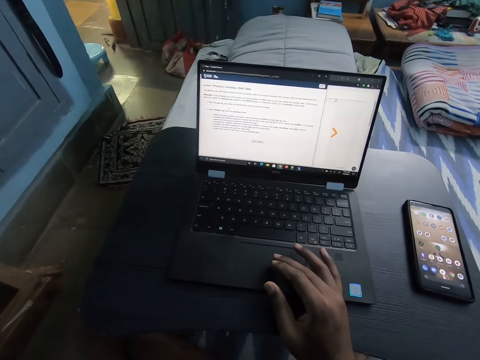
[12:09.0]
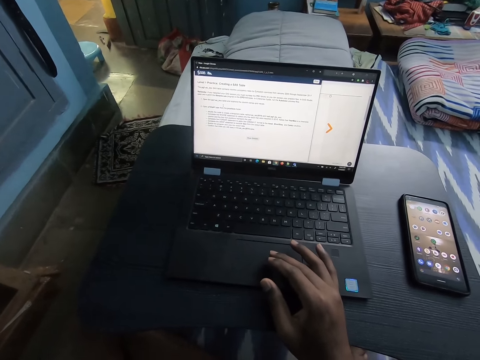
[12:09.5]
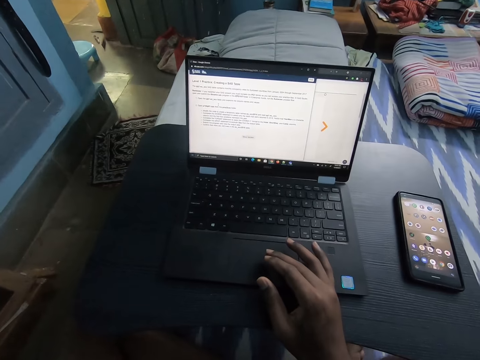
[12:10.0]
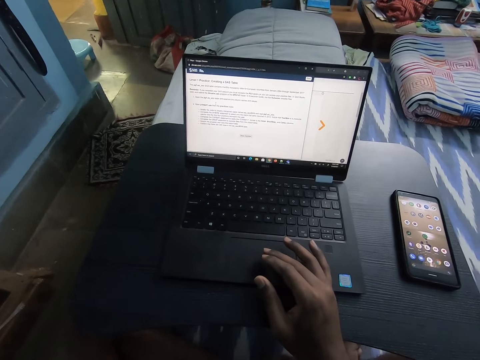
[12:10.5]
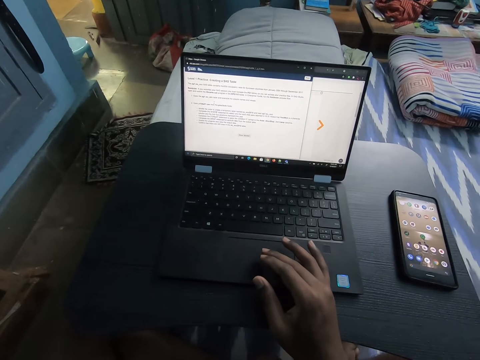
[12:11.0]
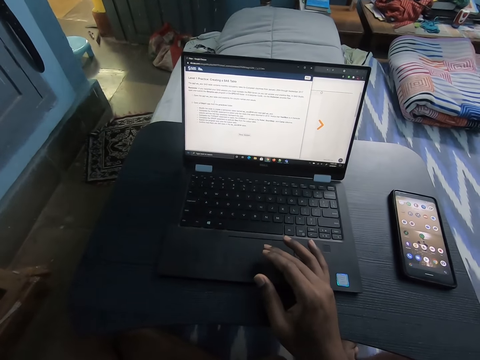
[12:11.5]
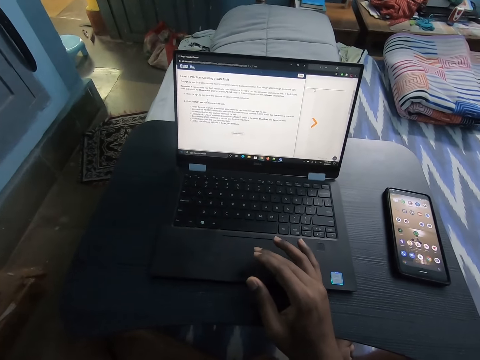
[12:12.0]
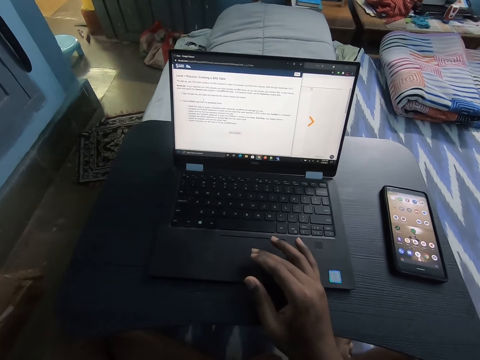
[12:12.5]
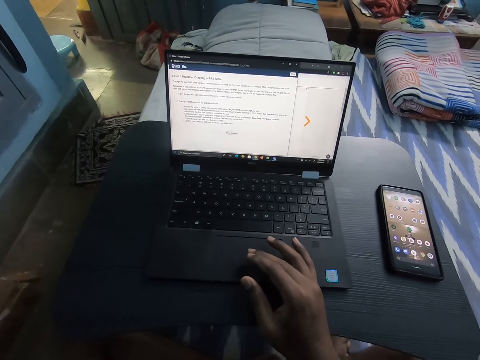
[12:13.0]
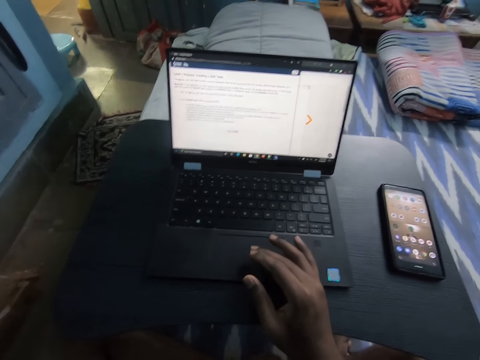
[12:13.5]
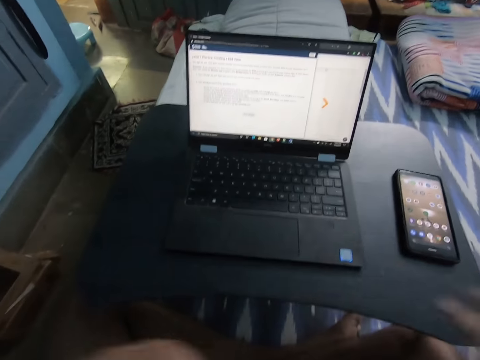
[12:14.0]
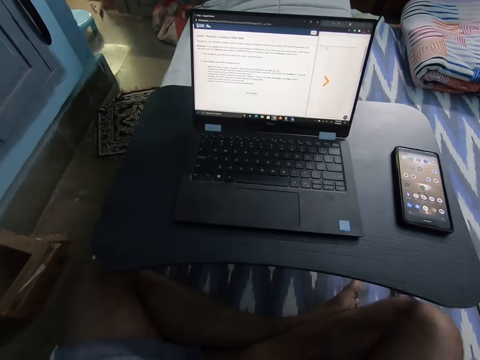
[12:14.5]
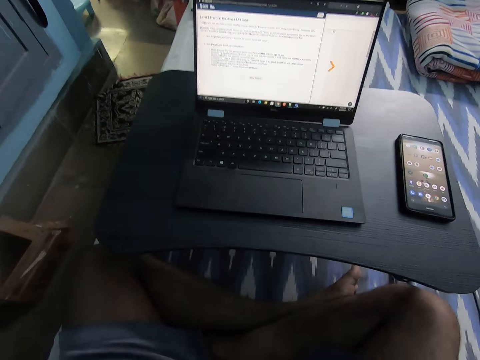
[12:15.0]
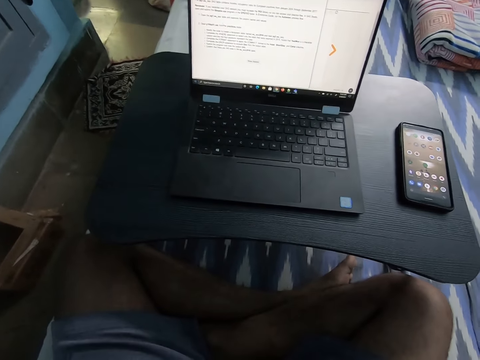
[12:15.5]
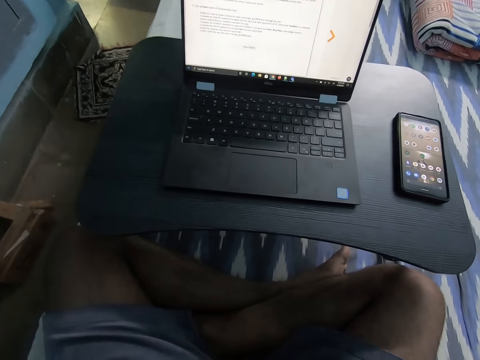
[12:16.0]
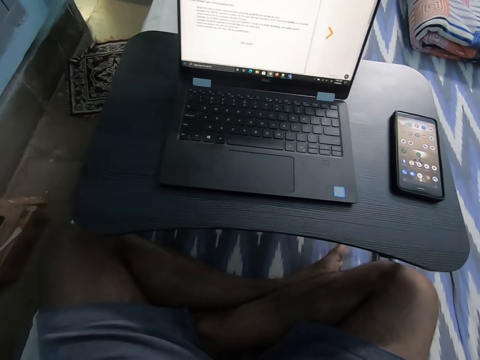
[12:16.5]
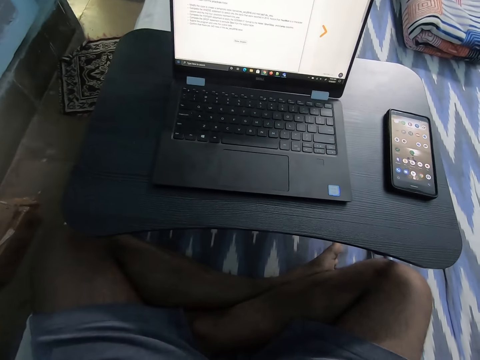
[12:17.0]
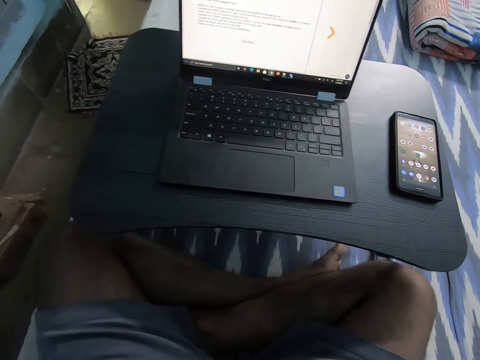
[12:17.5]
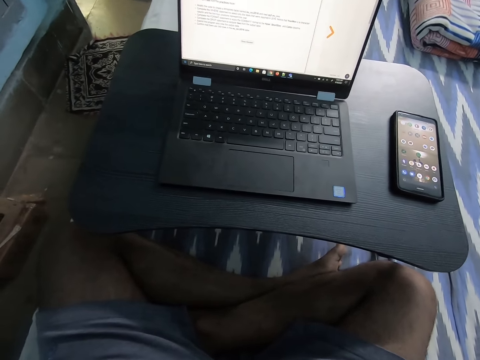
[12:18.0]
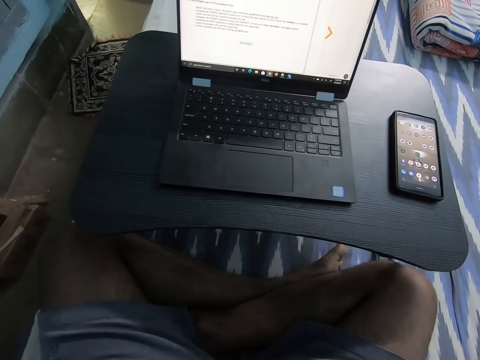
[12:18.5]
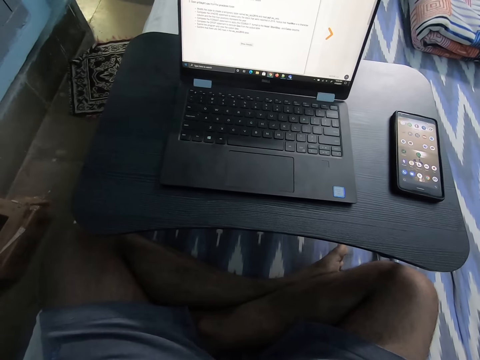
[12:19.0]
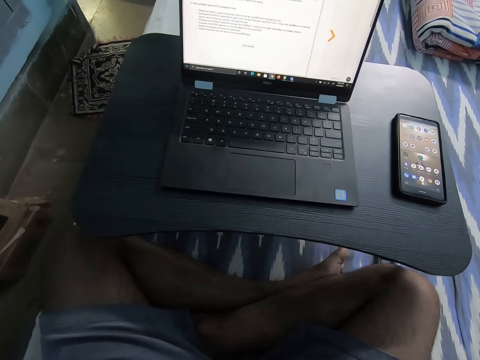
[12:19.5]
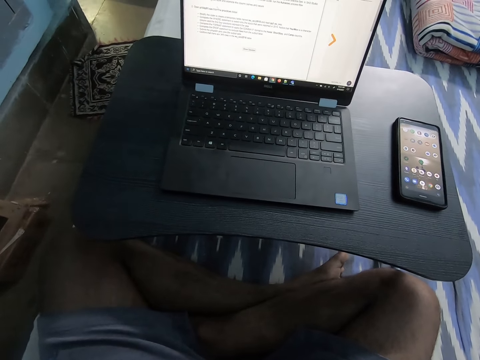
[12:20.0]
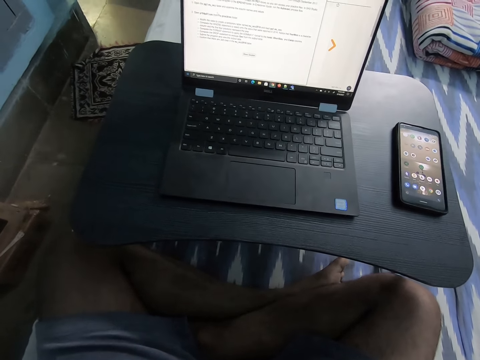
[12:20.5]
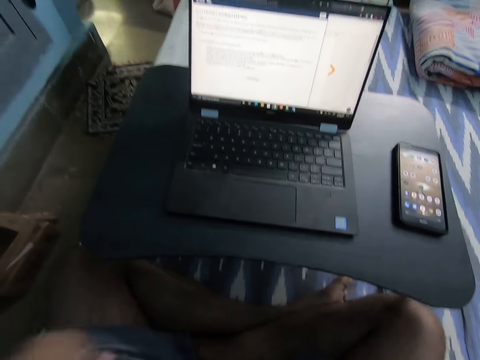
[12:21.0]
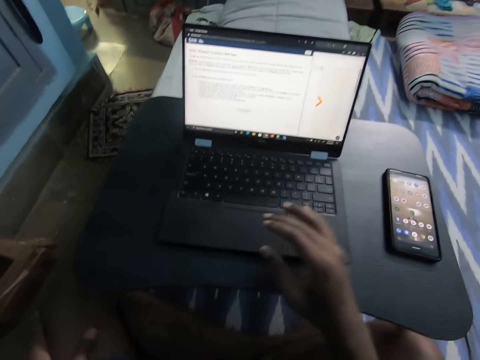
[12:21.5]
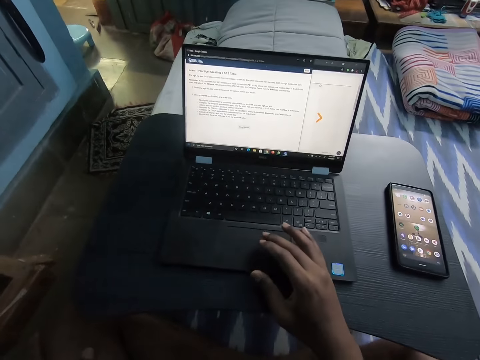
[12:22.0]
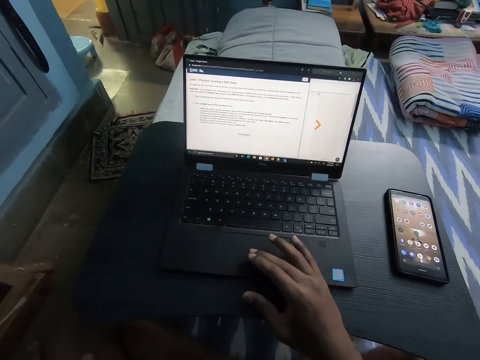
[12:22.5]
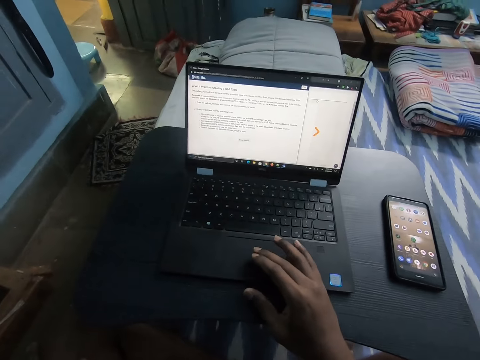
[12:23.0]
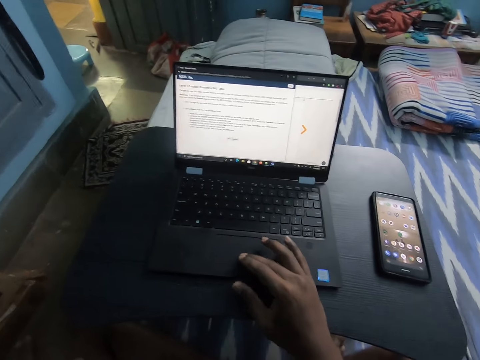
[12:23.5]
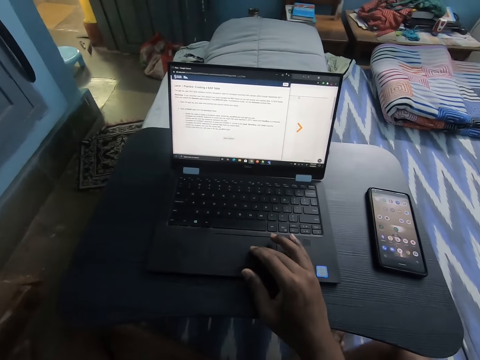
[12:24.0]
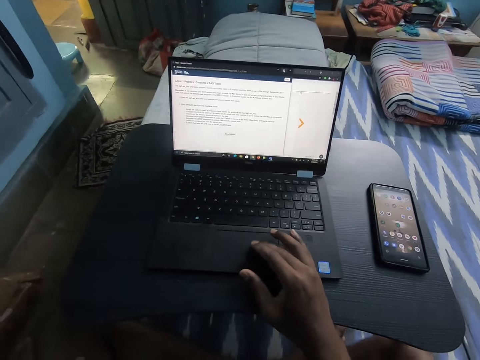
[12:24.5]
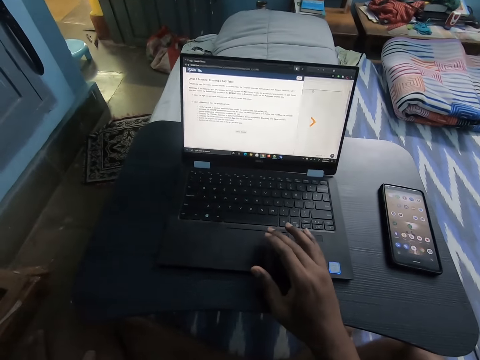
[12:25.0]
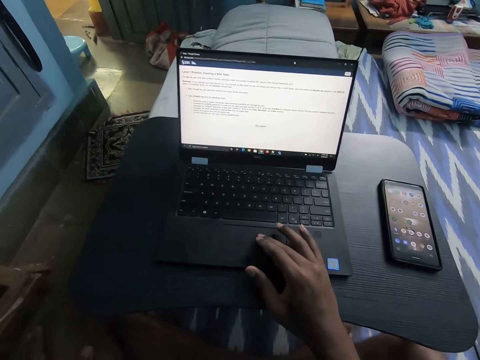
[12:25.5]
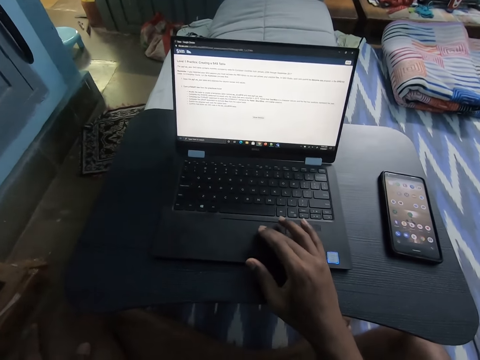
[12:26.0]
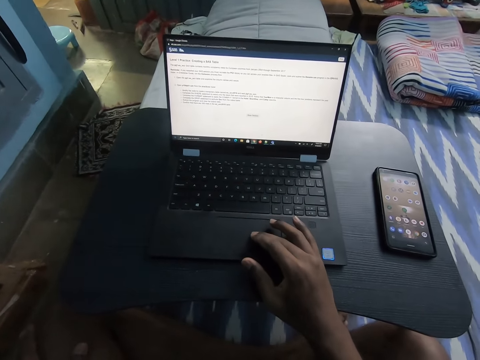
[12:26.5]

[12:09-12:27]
The camera wearer touches his head with both hands. He lifts the right hand. He operates the laptop with his right hand. He touches a mouse pad on the laptop.

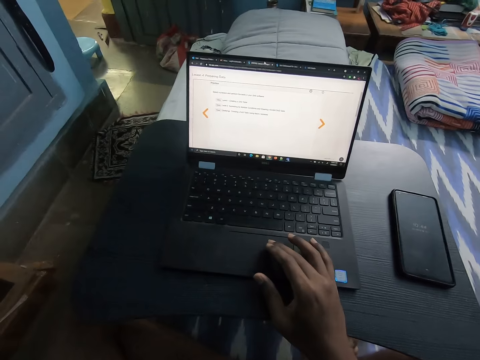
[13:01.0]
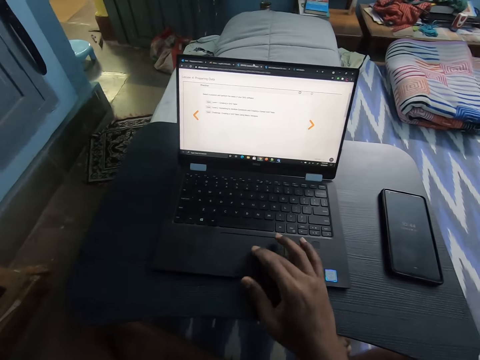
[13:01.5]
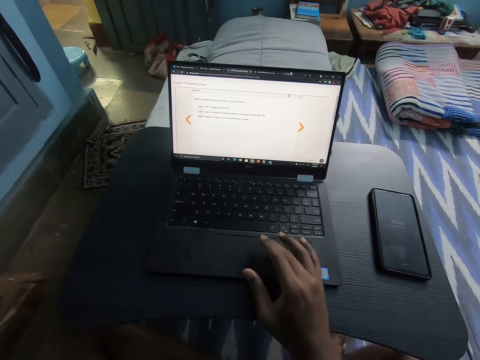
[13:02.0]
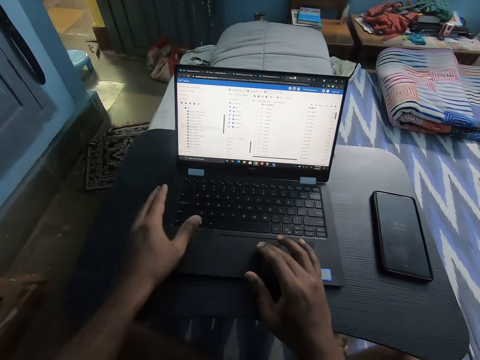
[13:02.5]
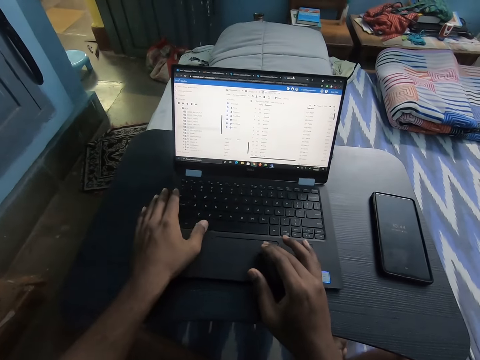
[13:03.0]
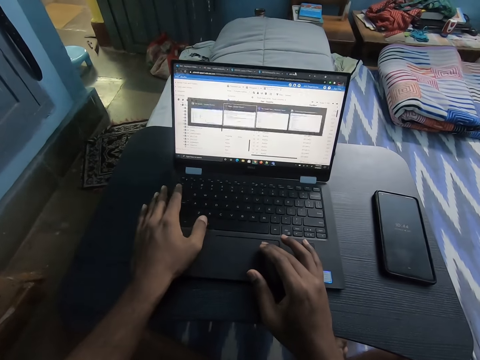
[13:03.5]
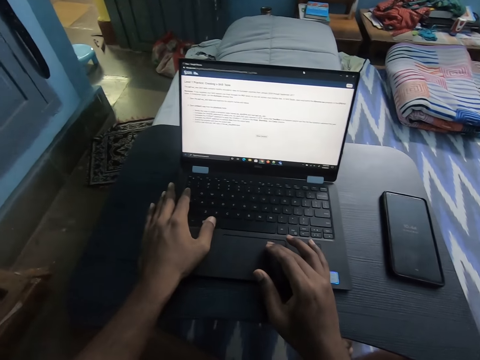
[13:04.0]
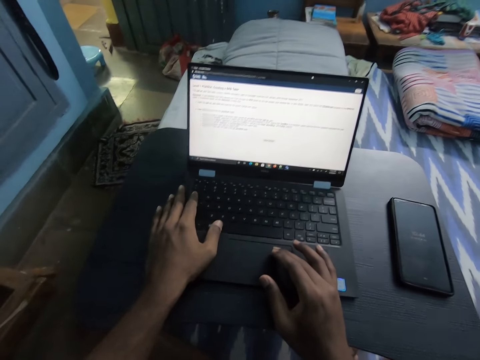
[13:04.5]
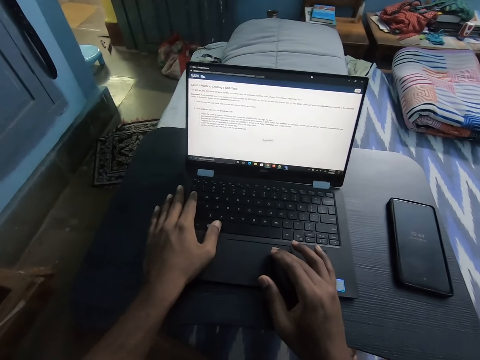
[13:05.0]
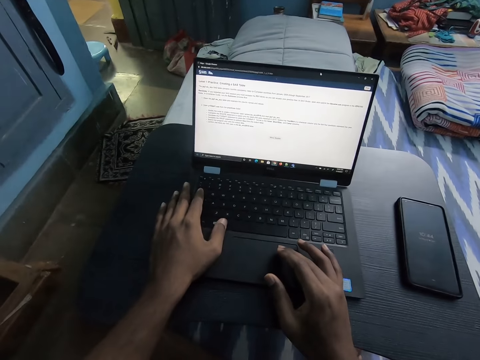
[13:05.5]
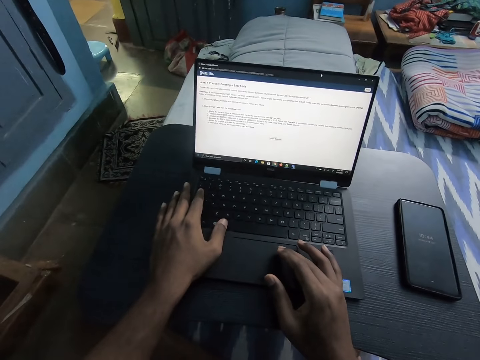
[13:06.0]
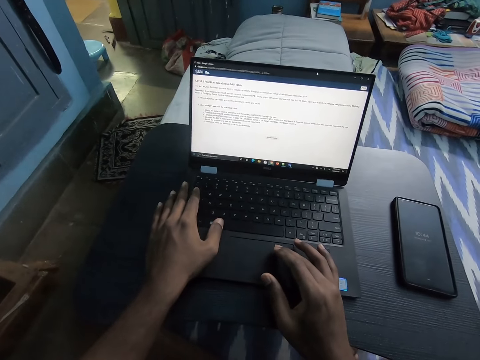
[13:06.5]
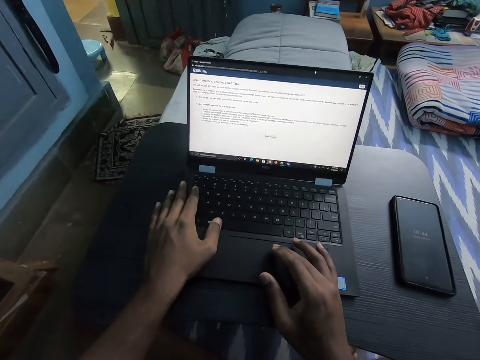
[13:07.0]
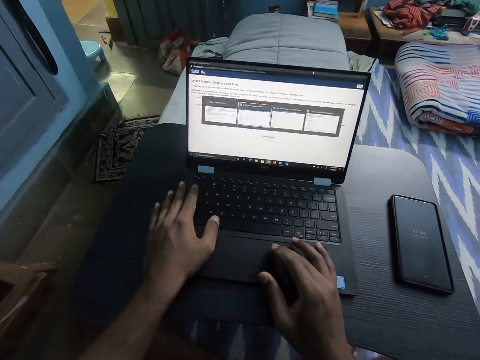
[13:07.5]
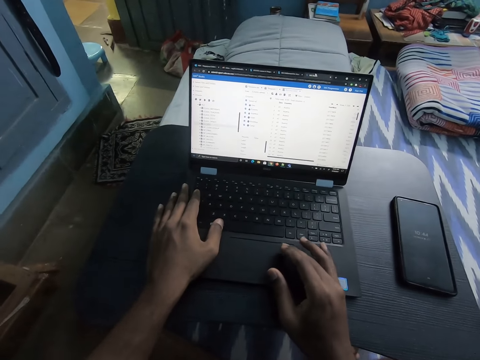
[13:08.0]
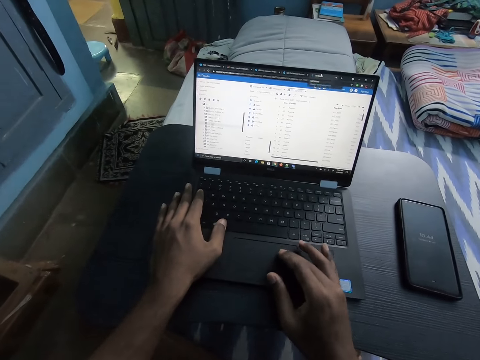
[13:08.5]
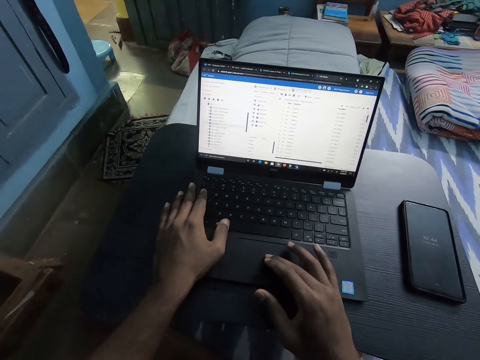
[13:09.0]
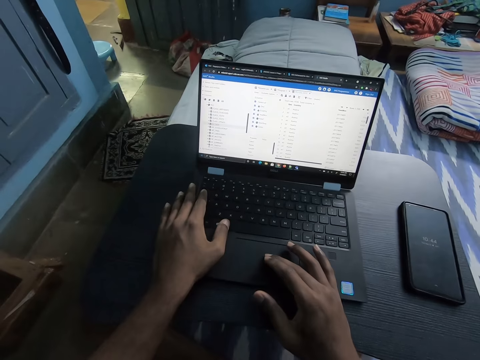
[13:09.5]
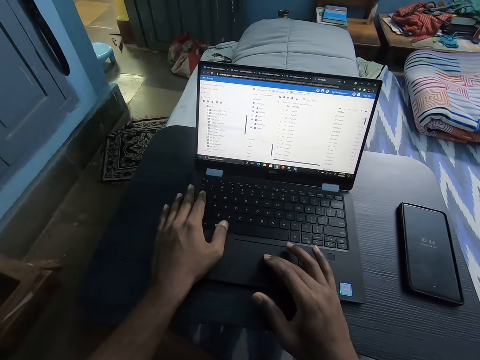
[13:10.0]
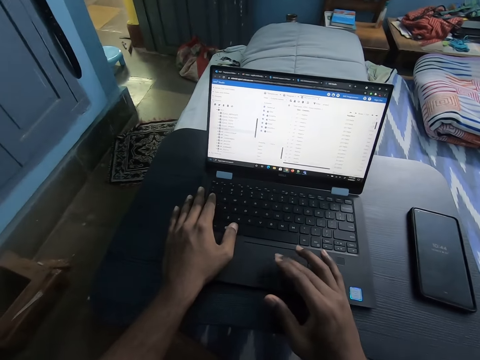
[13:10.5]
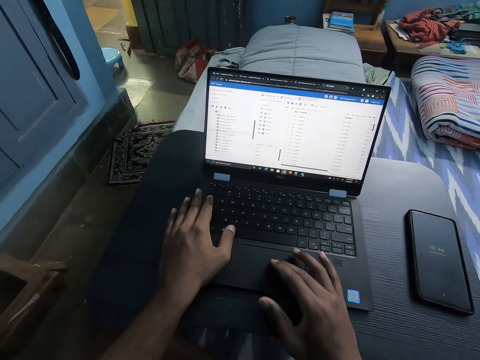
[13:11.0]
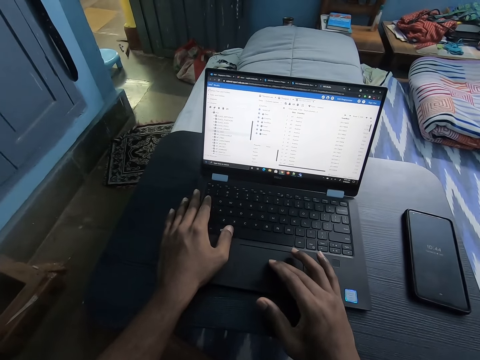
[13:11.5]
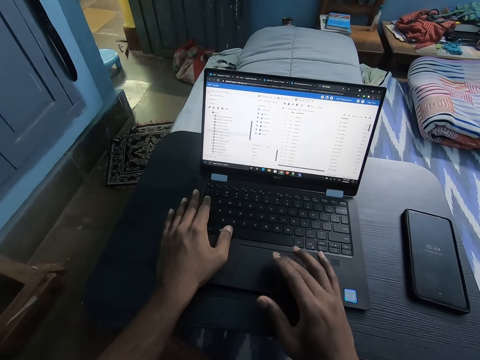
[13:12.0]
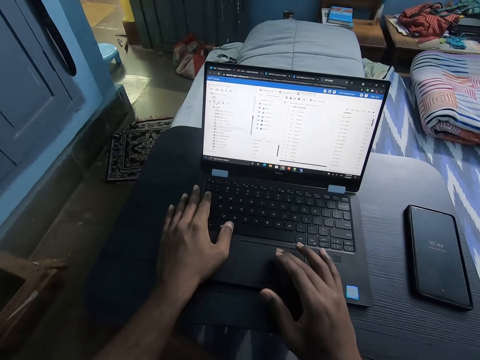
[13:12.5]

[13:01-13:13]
The camera wearer operates the laptop with both hands. They hold a key on the laptop with a left finger.
